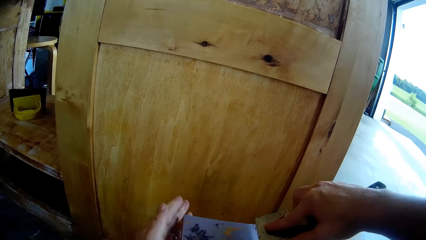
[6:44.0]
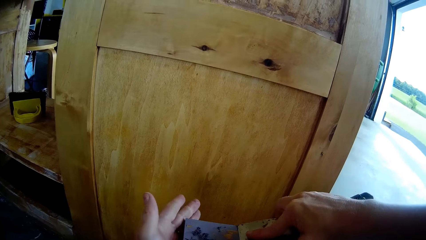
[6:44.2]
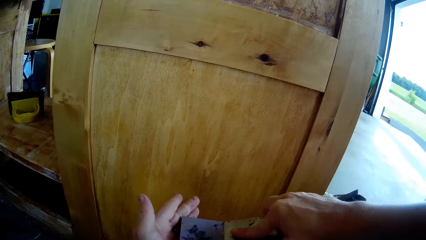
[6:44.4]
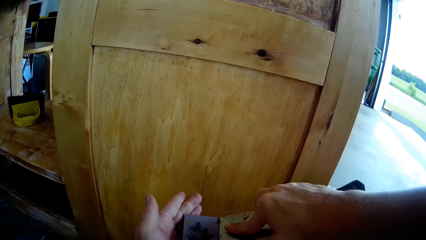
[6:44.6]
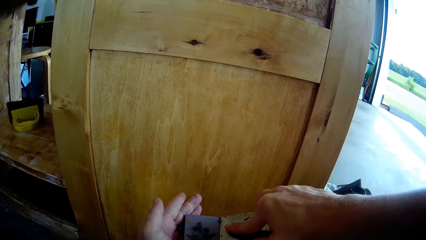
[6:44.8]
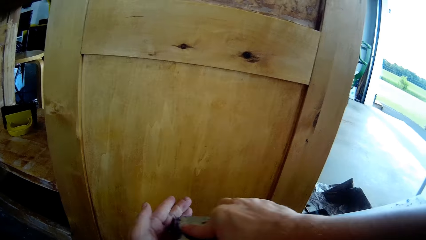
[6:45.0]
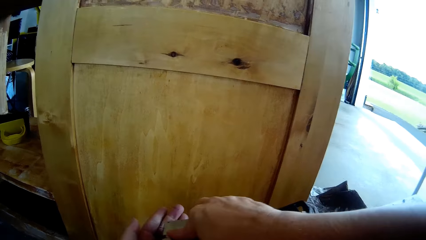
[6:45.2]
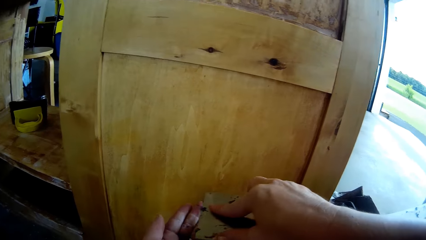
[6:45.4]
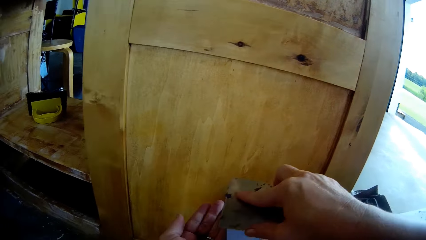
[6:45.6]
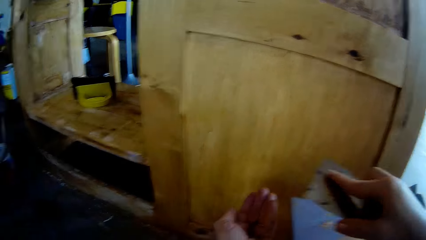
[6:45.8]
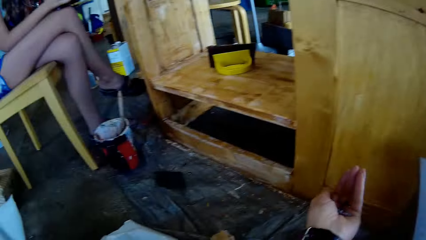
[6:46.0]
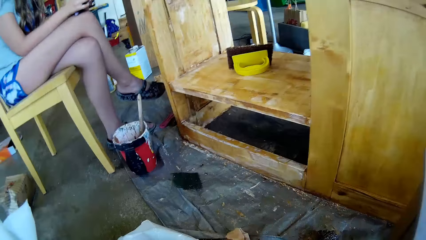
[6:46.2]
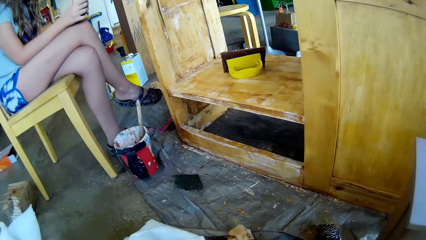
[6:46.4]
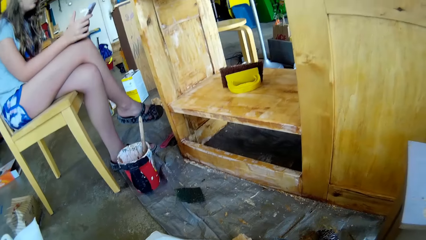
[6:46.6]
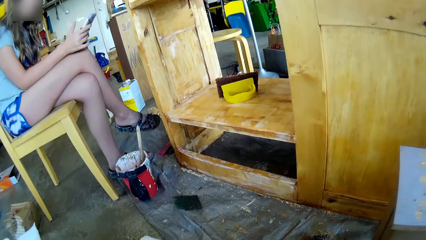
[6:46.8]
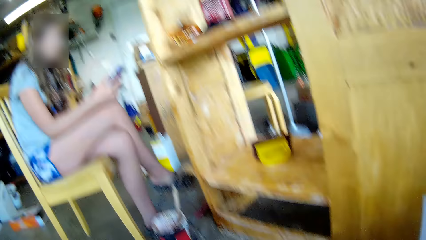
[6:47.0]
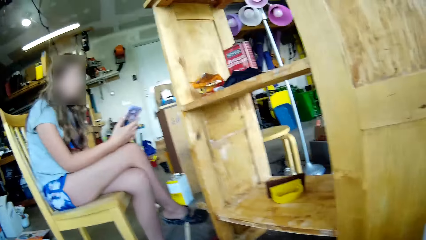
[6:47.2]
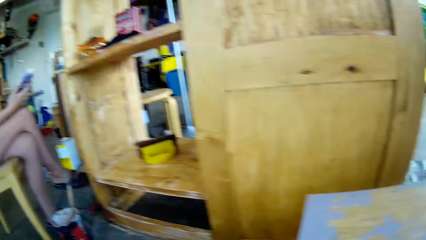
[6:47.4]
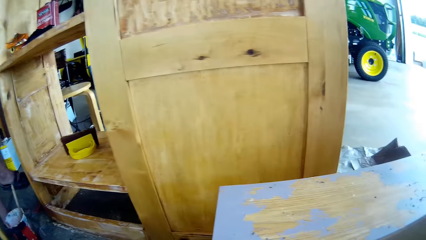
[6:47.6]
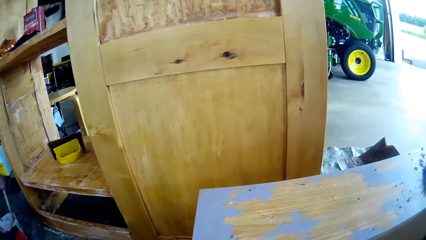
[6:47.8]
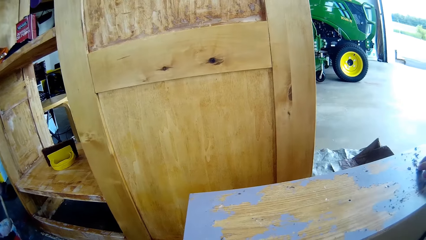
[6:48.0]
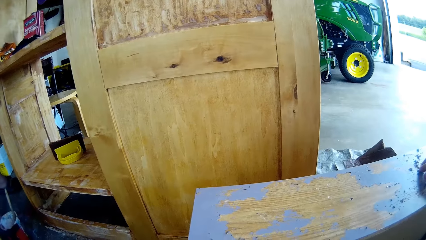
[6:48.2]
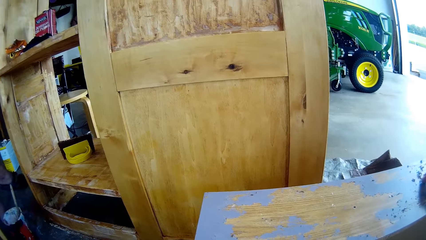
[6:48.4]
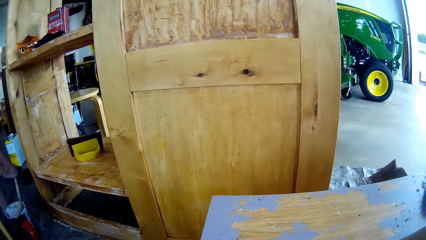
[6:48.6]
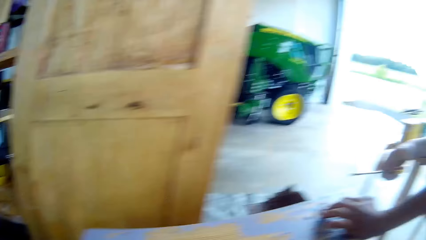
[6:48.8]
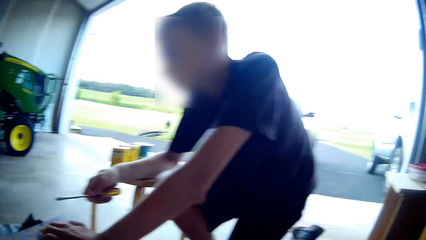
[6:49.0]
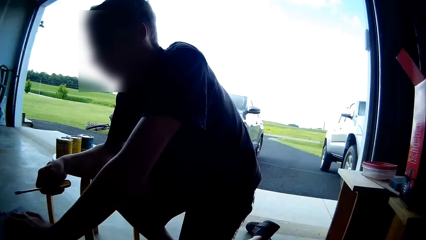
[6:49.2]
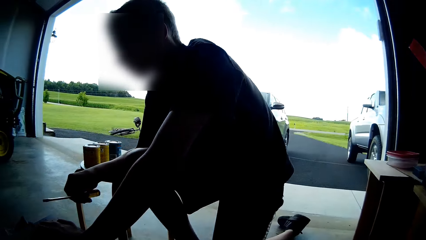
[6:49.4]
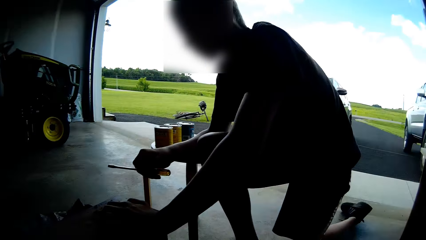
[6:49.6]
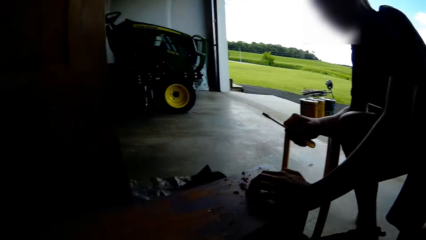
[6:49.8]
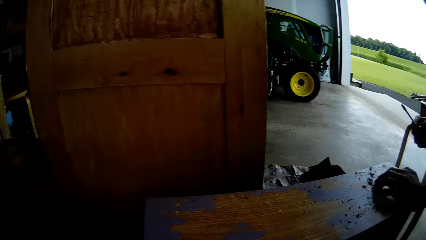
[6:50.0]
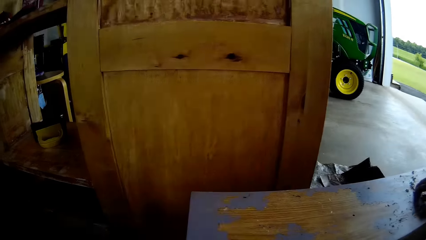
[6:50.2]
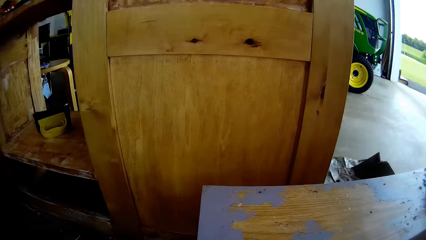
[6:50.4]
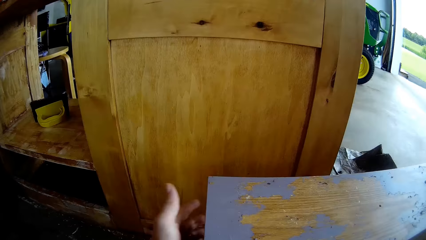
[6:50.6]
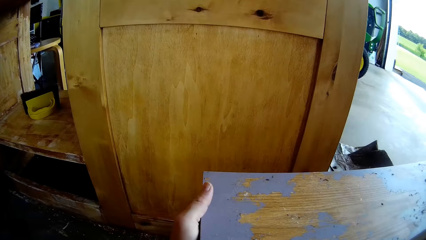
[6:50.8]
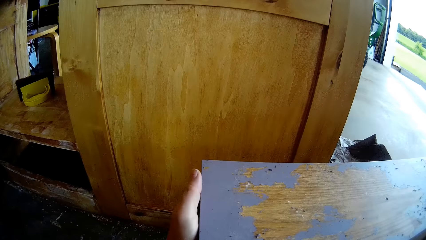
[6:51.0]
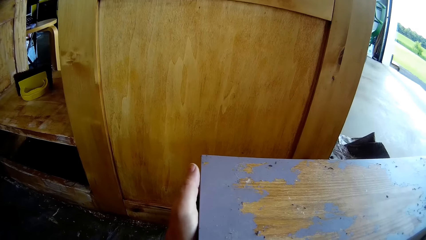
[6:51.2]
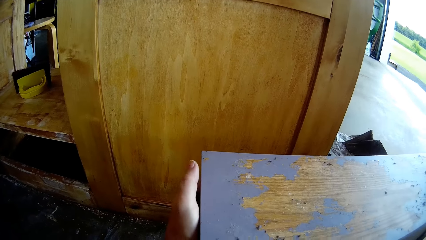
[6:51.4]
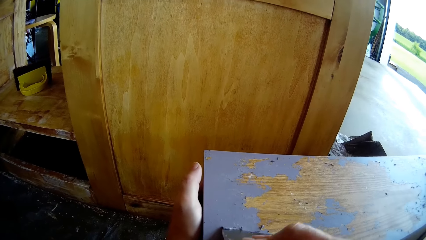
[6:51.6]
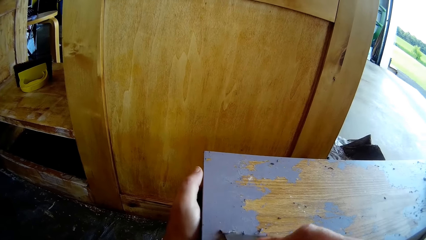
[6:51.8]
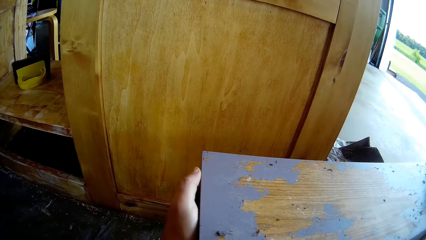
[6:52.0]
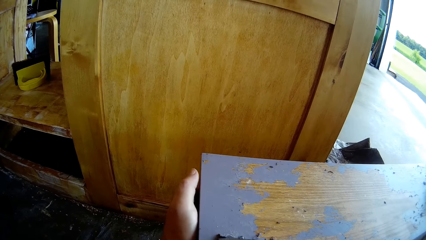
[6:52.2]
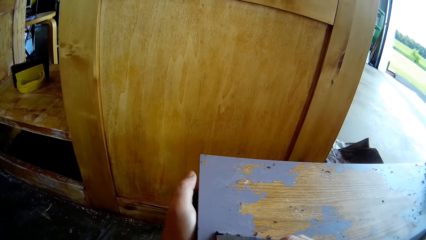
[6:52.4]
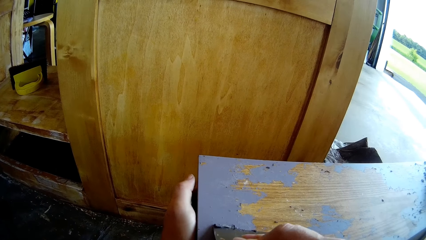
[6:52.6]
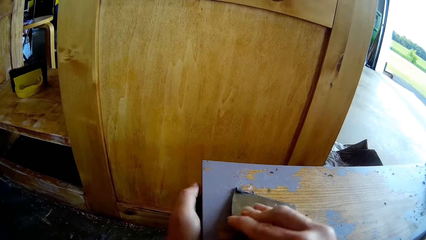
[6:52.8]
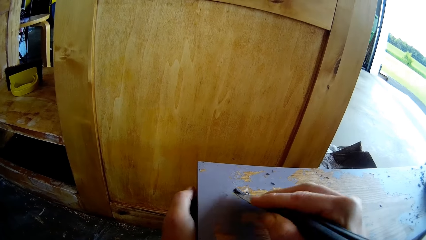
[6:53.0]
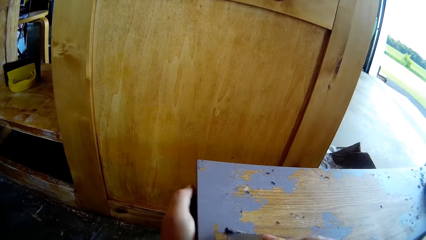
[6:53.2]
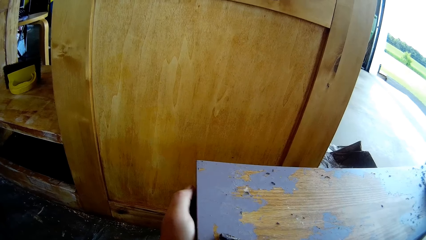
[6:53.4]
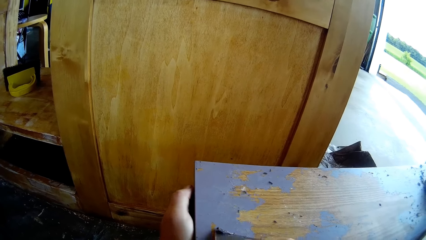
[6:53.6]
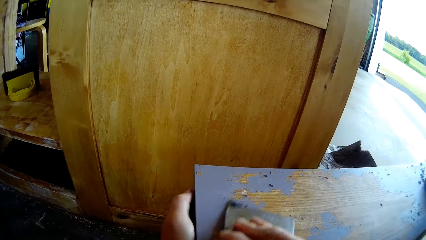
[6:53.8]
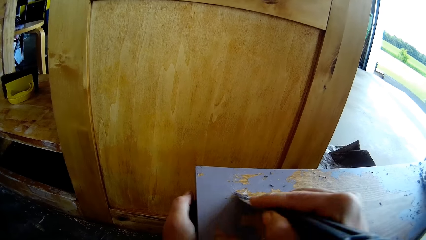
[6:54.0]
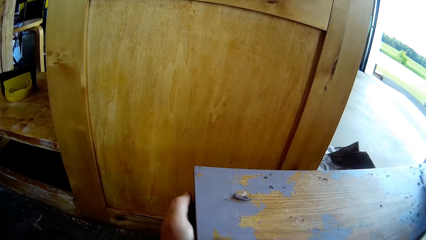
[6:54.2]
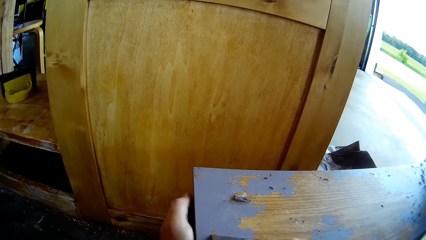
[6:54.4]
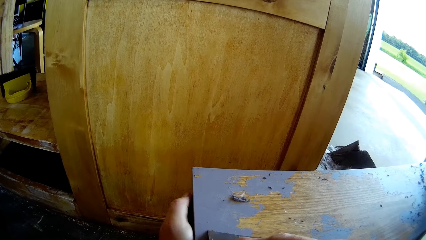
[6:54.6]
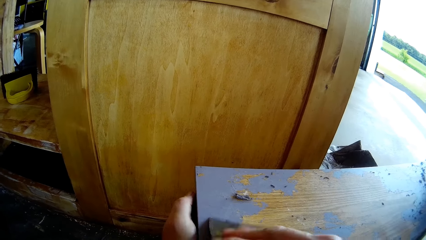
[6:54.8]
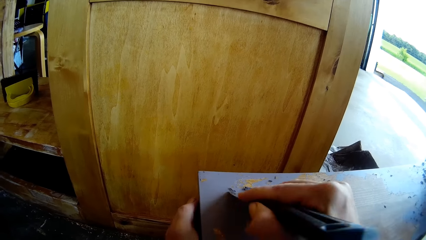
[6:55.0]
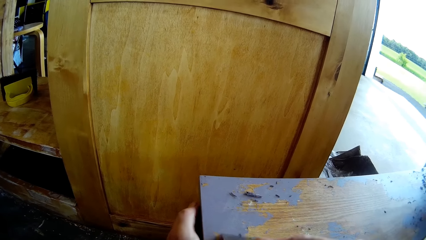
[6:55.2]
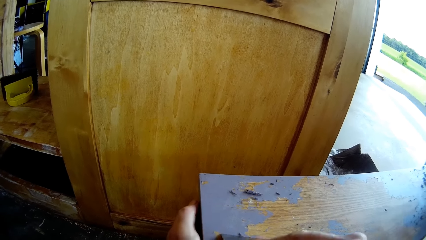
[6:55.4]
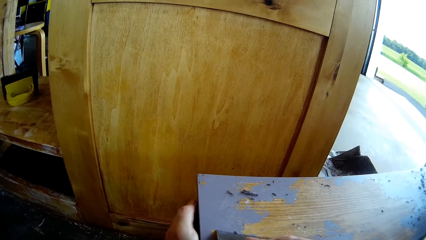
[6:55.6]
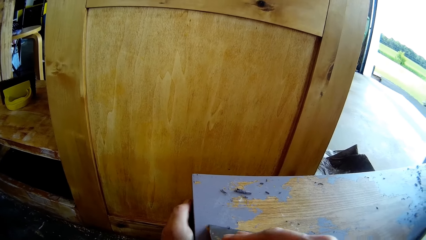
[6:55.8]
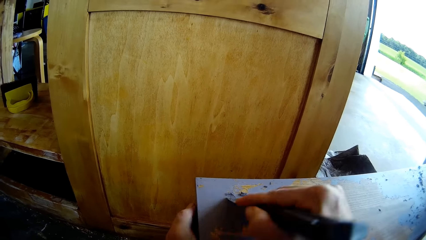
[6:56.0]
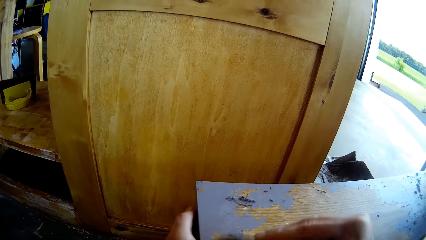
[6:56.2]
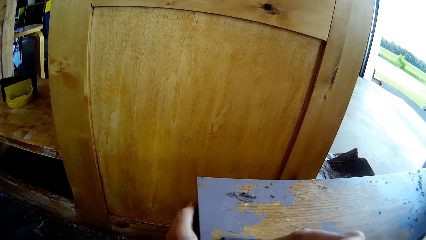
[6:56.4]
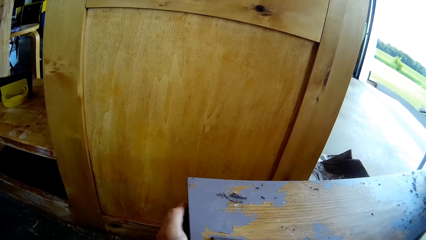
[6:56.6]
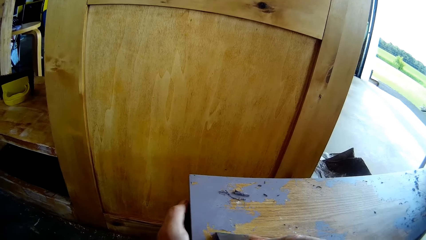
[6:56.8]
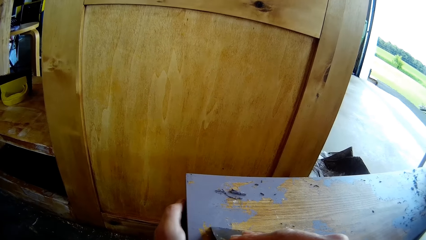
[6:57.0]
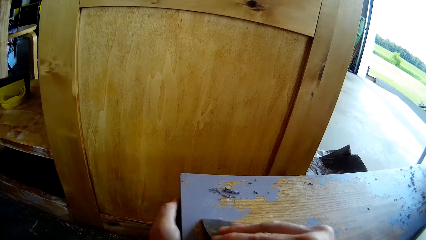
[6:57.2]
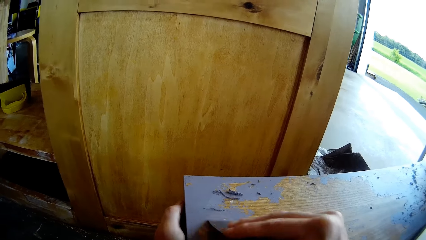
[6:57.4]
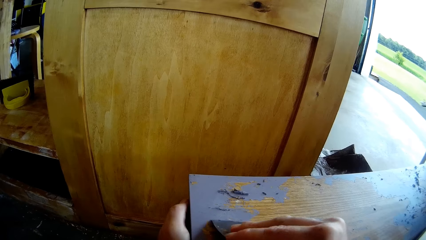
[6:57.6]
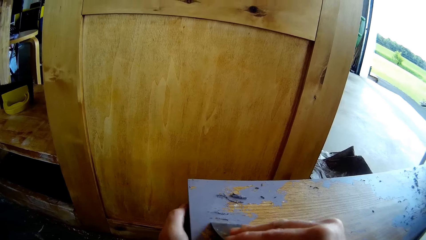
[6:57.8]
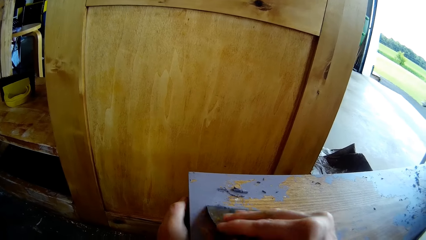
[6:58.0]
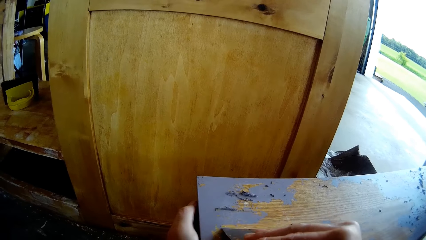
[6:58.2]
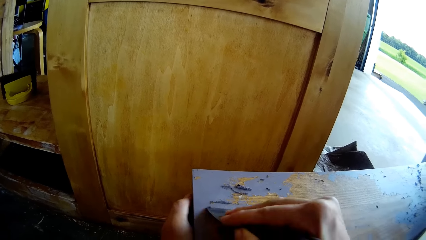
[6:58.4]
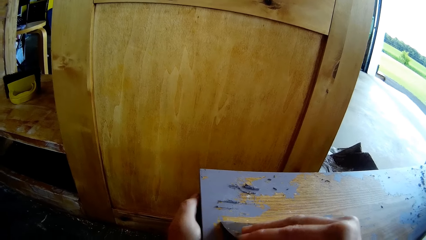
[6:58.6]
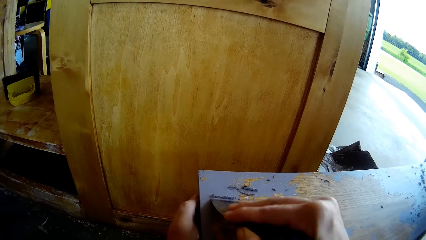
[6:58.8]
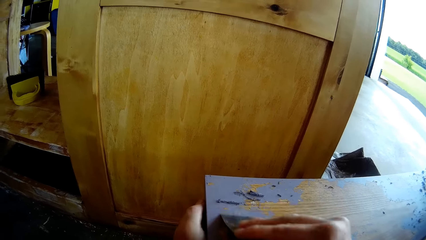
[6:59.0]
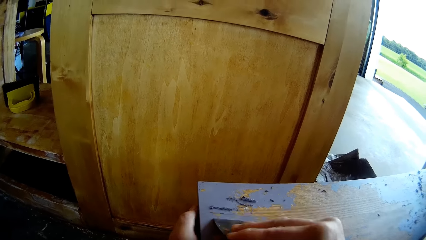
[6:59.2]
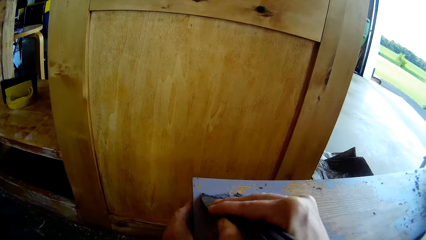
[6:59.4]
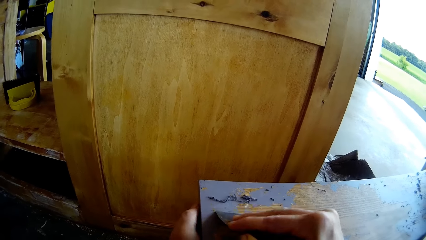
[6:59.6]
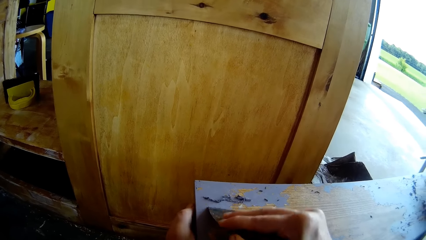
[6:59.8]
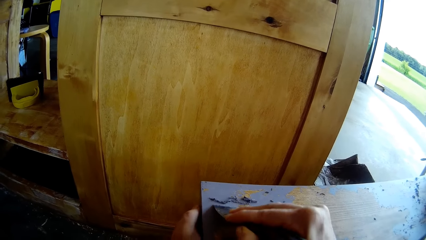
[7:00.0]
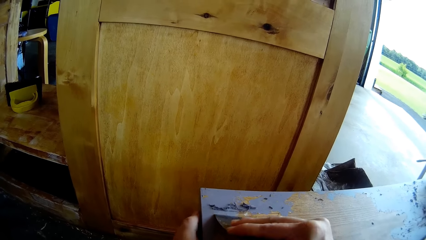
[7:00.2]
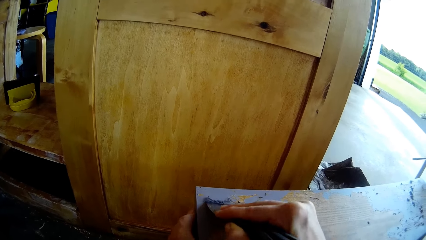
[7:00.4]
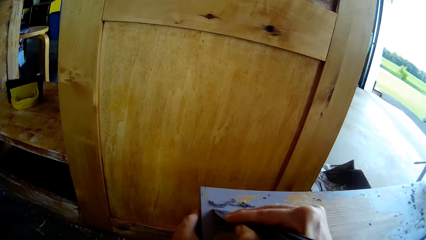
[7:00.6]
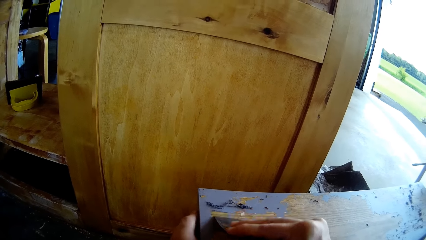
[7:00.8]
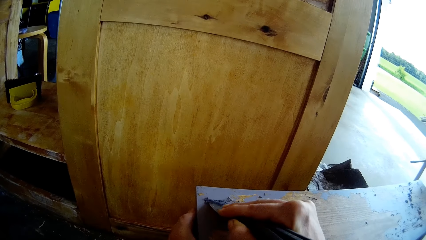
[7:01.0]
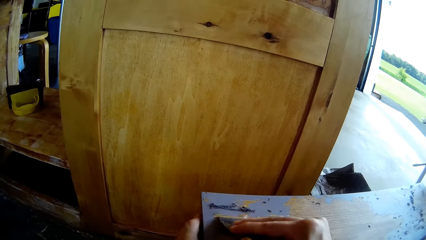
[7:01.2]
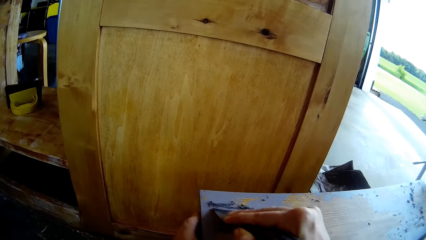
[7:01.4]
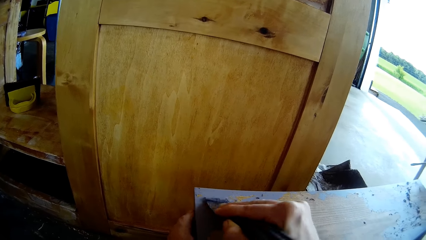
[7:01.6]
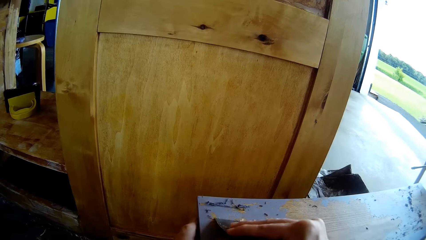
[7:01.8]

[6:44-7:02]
The camera wearer collects the paint from a timber with her left hand. She turns around. A woman stares at the phone. The woman holds the phone. The camera wearer looks around. A boy rests a hand on the drawer. The camera wearer looks at the boy. The boy holds the flat screwdriver with his right hand. The camera wearer holds the timber with her left hand. She scrapes paint from the timber with a scraper.
